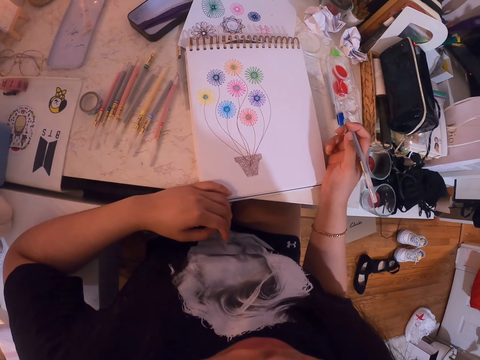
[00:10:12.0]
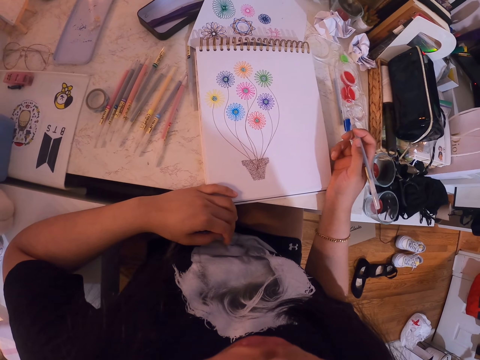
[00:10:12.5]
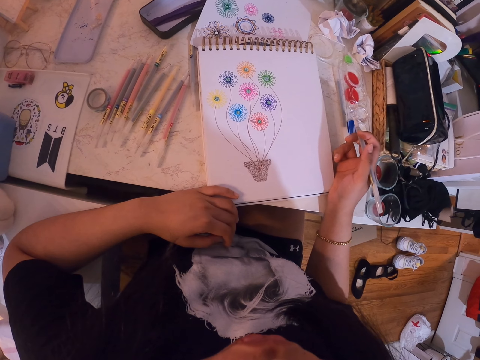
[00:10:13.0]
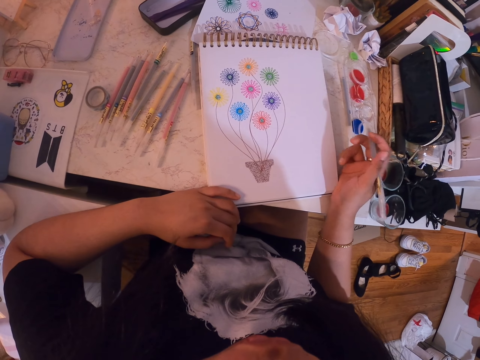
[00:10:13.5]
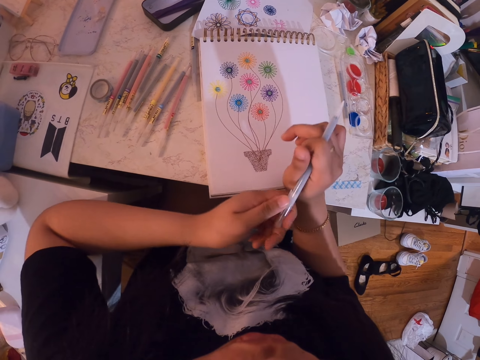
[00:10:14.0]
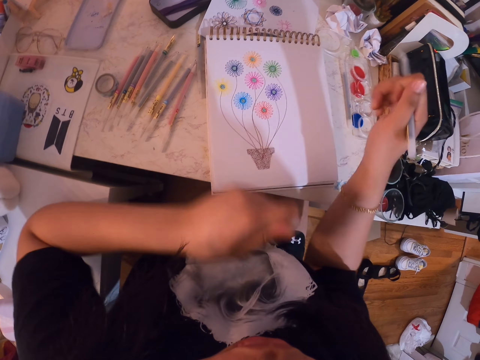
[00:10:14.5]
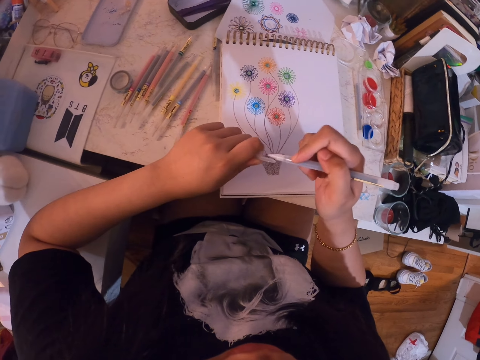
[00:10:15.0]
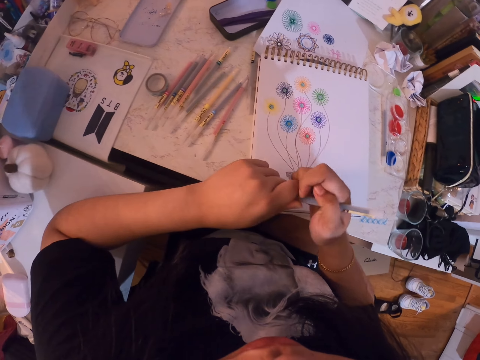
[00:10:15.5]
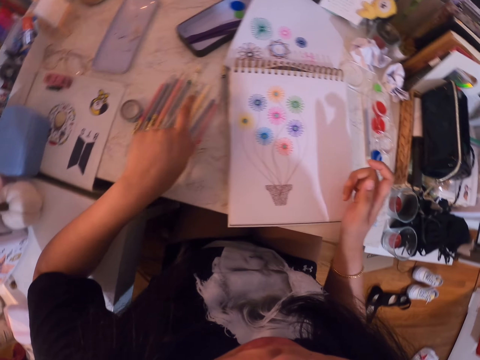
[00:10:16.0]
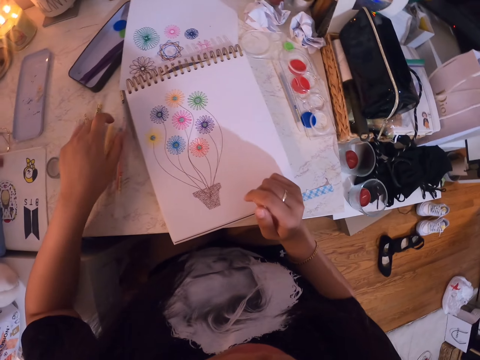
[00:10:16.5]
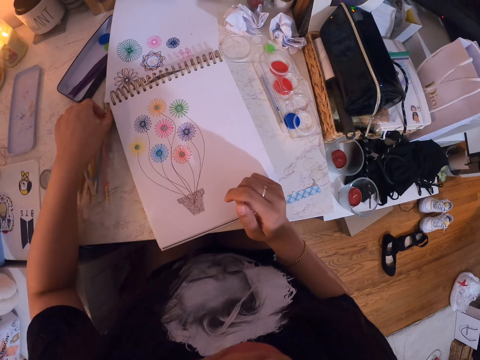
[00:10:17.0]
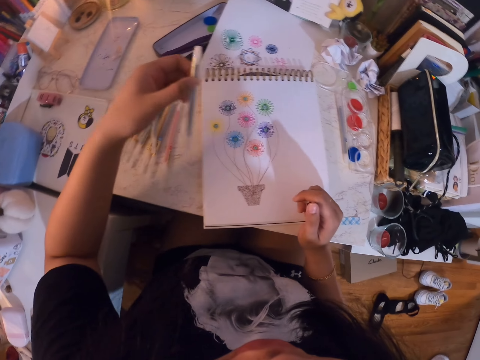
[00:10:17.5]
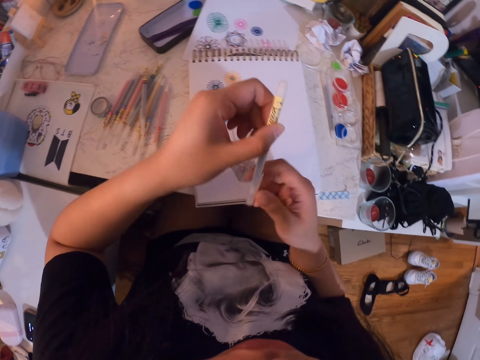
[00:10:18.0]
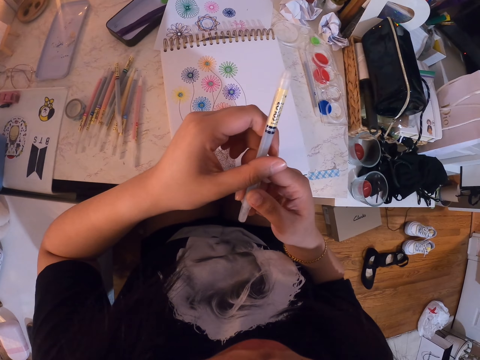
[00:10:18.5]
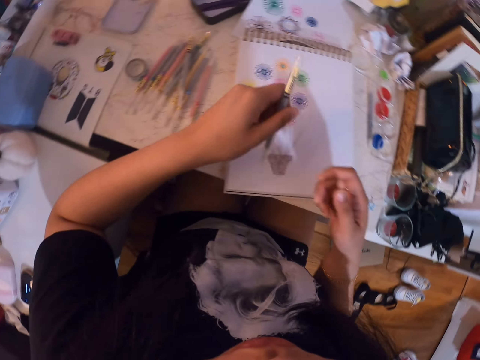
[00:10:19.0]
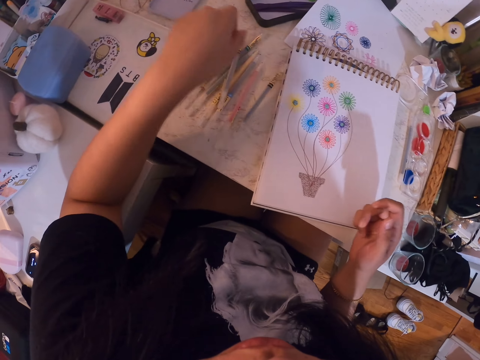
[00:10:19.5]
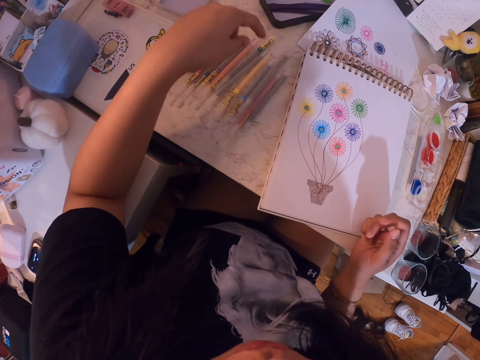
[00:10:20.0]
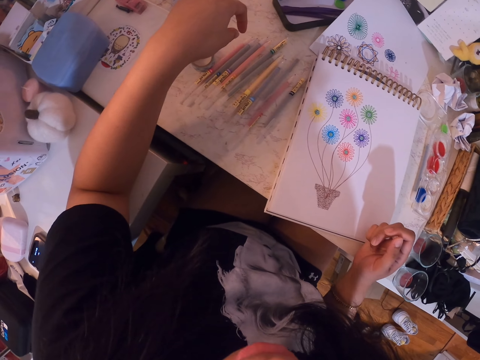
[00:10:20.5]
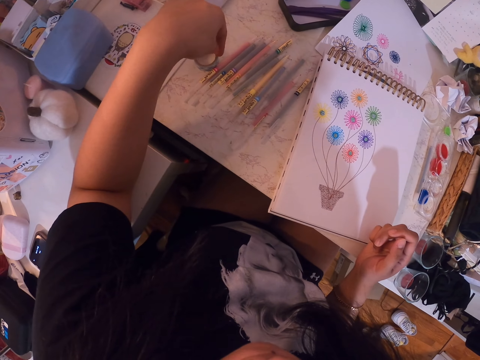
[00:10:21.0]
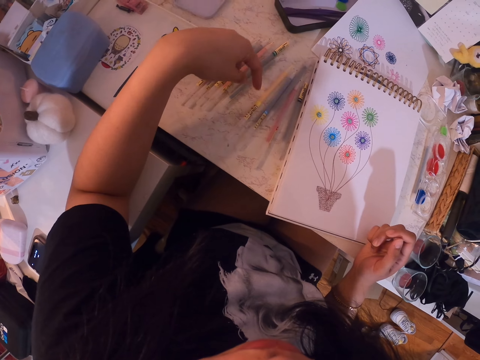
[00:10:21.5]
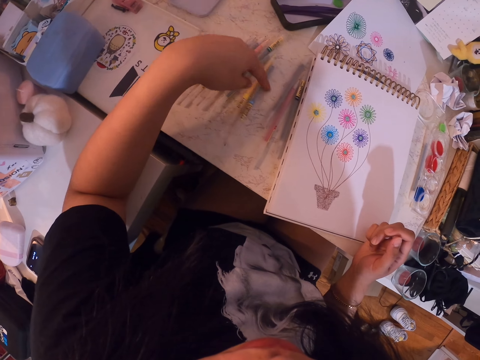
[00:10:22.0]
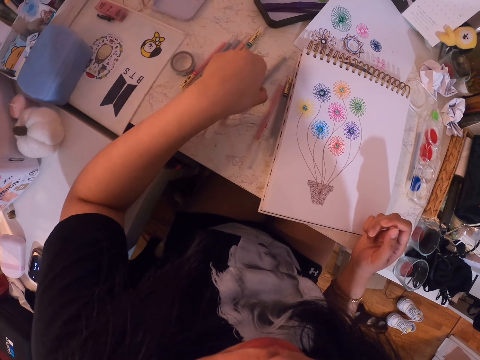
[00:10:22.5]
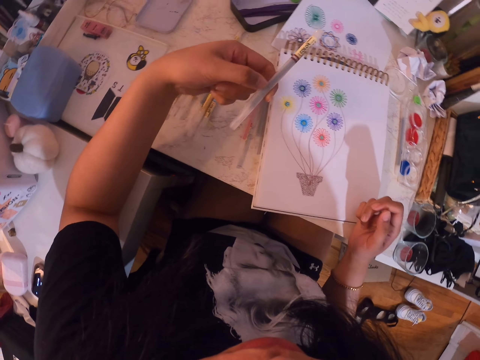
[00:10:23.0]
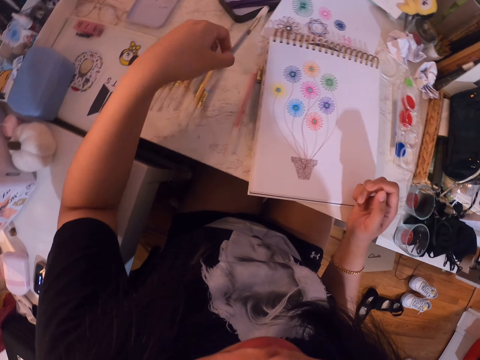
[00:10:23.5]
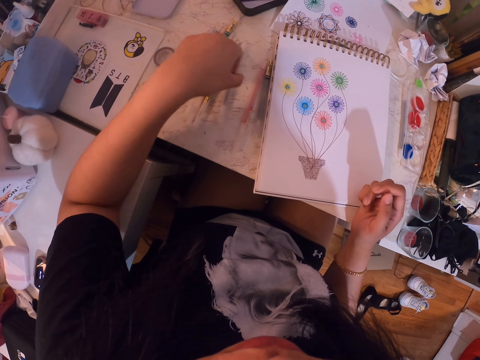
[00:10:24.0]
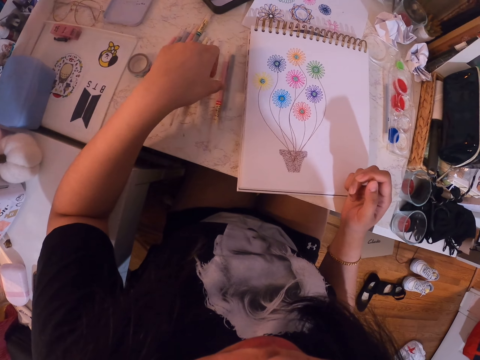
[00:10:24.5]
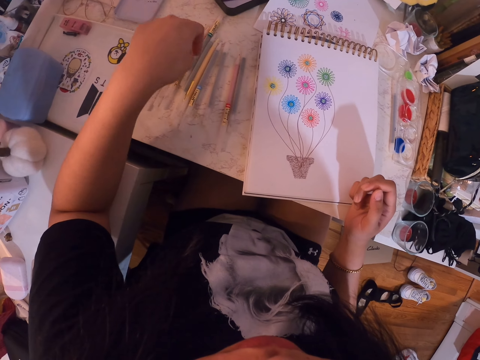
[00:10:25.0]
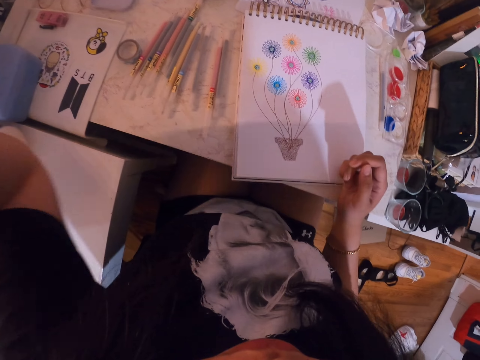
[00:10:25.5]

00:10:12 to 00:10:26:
The camera wearer stops drawing. They look at the book. They remove a pen lid. They cover the color pen with the pen lid. They place the pen on the table. They pick up the pen. They put down the pen. They move pens. They pick up the pen. They put down the pen. They move pens.

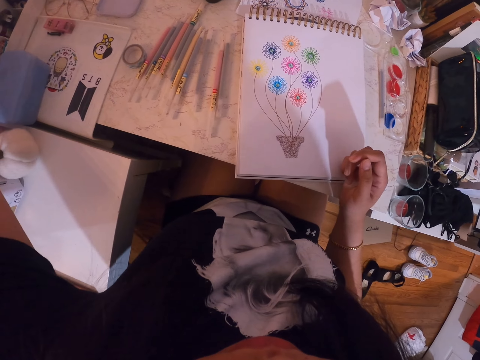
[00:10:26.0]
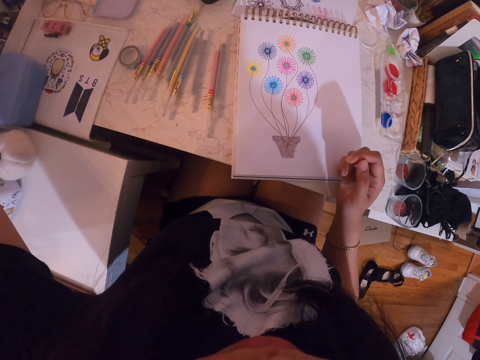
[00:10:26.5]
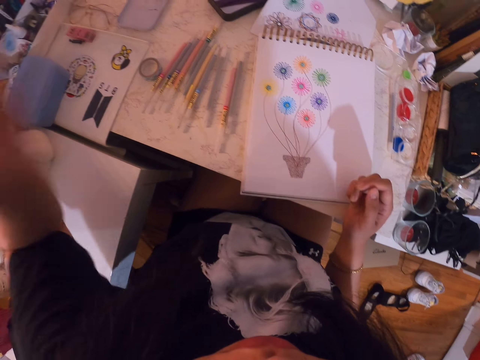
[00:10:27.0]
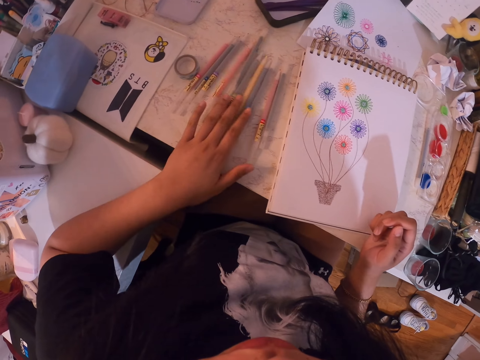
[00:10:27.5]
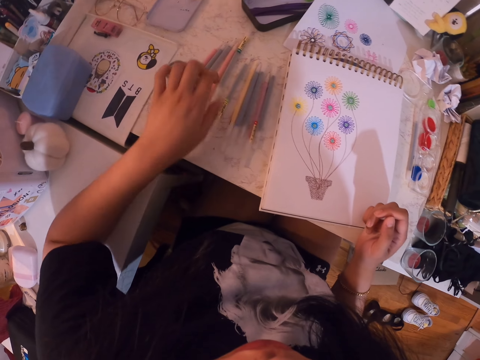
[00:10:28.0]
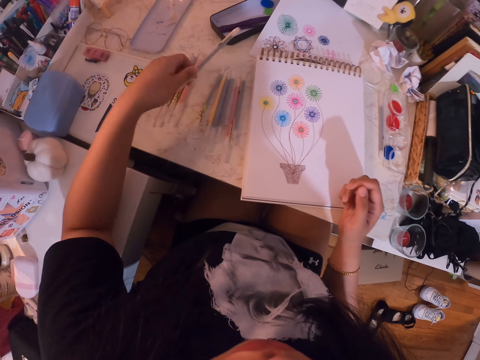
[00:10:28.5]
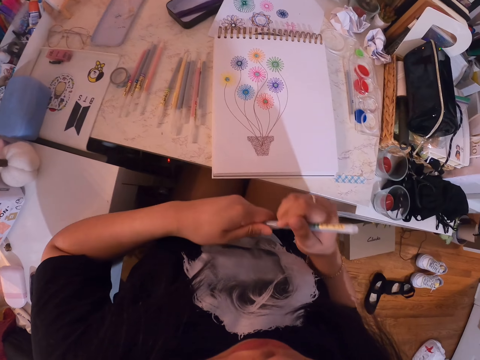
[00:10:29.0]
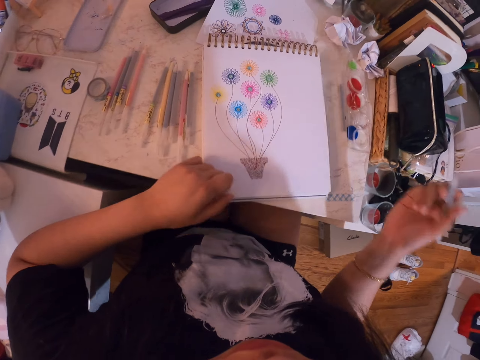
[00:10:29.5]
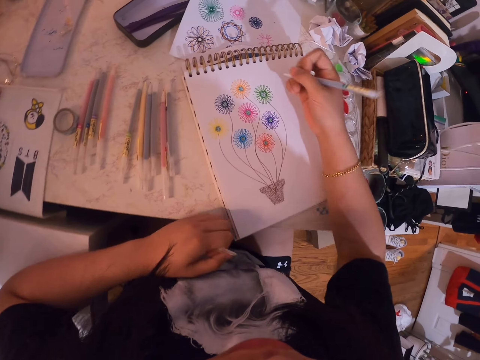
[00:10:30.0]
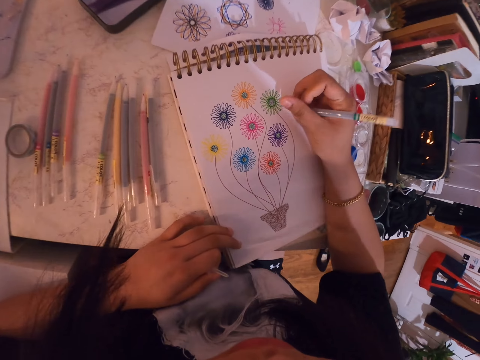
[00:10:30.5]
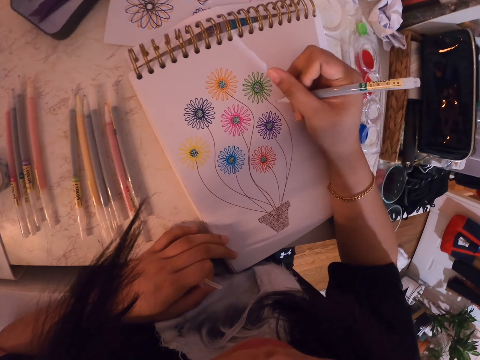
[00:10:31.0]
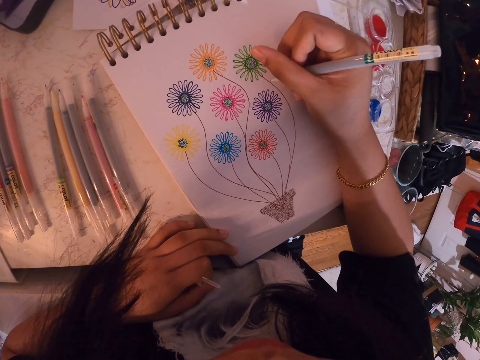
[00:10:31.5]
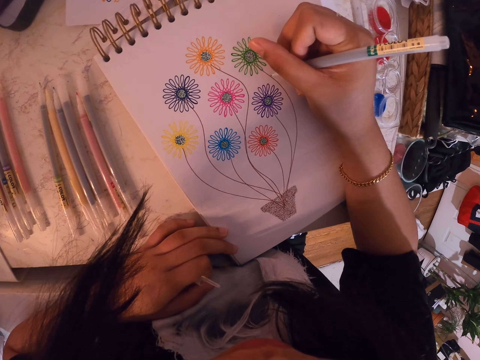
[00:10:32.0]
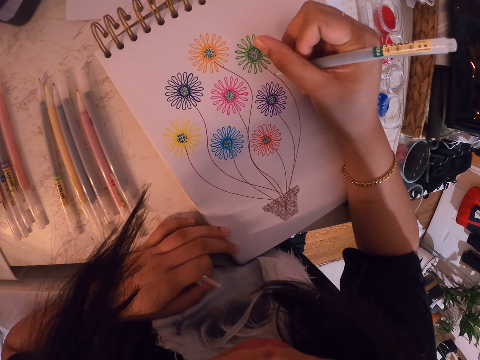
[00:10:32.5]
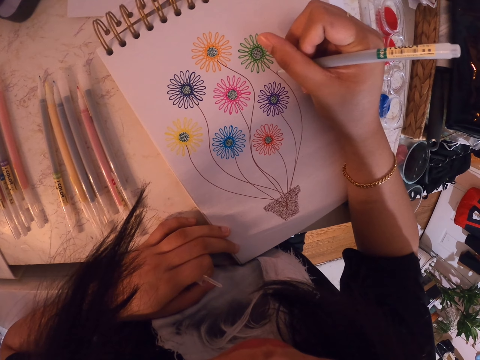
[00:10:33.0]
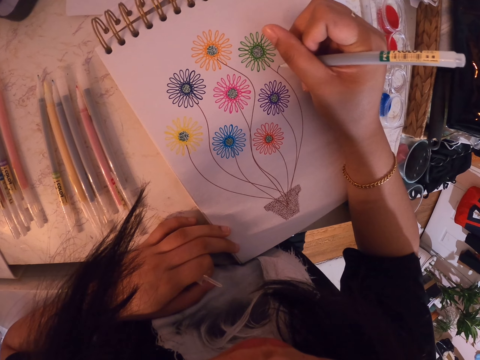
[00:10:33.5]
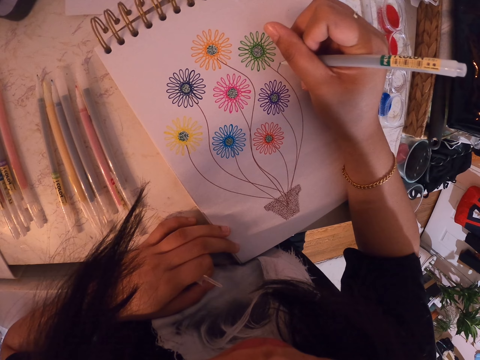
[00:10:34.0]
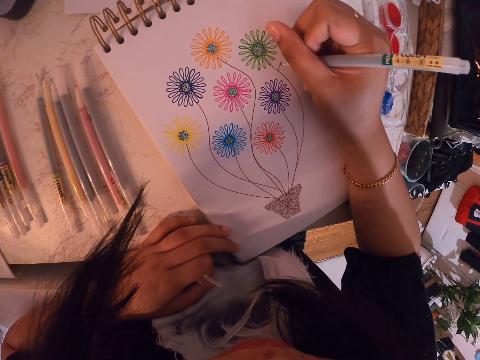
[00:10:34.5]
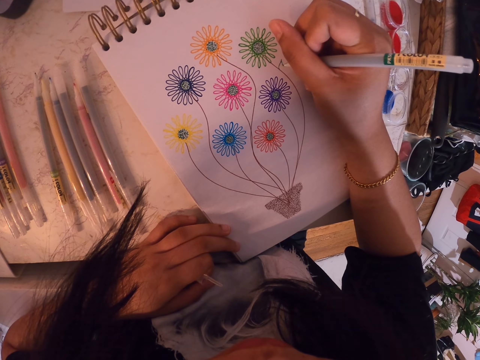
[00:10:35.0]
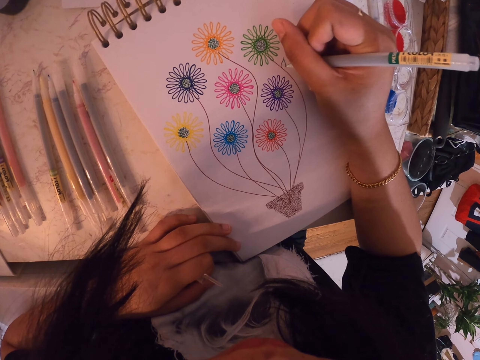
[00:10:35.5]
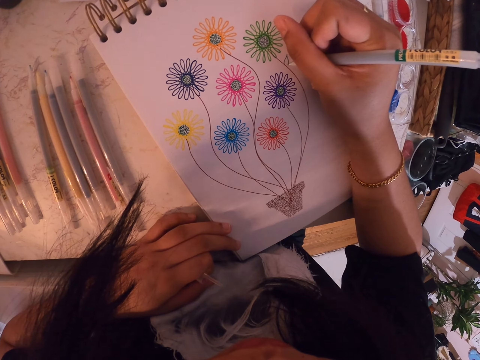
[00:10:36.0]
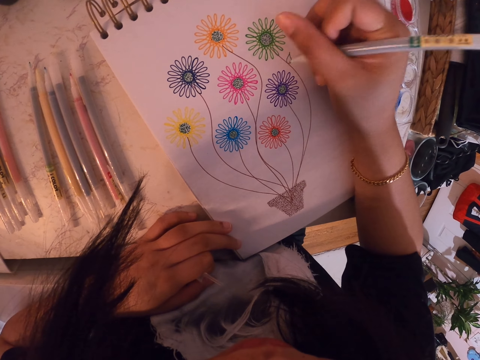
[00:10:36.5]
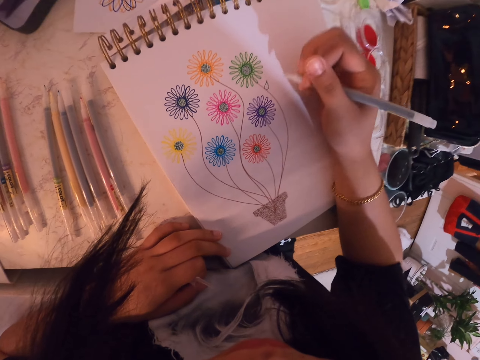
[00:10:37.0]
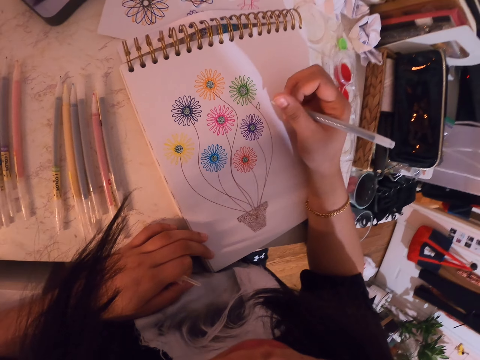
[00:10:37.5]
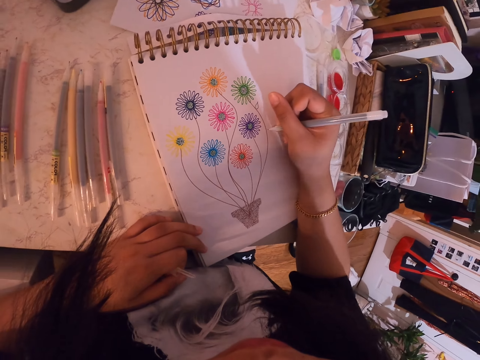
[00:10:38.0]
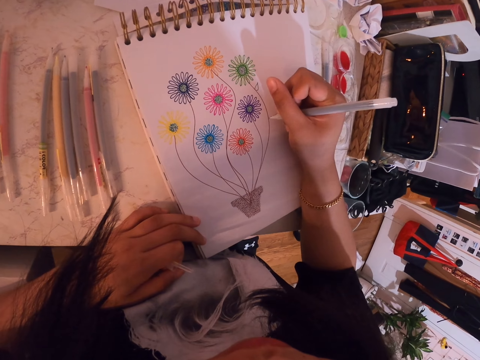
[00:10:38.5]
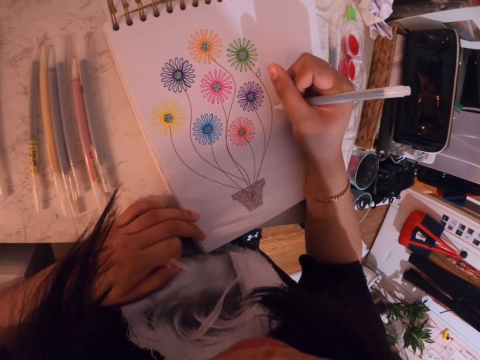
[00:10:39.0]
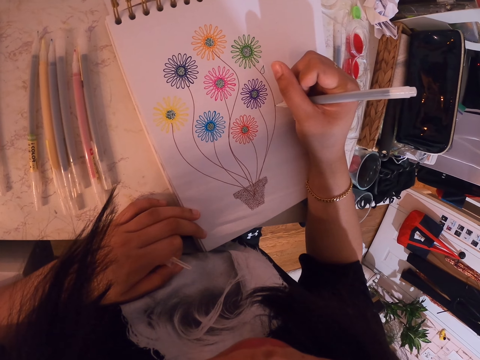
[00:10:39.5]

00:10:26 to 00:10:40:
The camera wearer lifts the left hand to something. They move pens. They pick a color pen on the table. They open the pen lid. They draw on a book.
